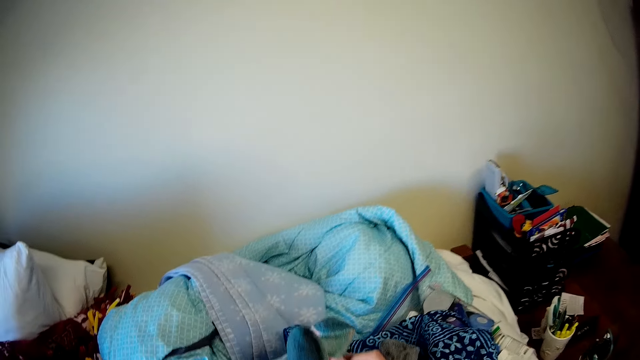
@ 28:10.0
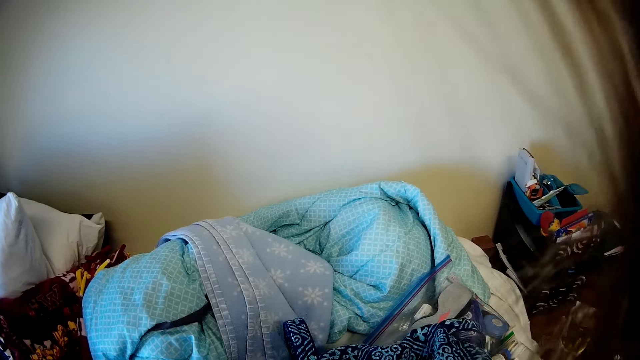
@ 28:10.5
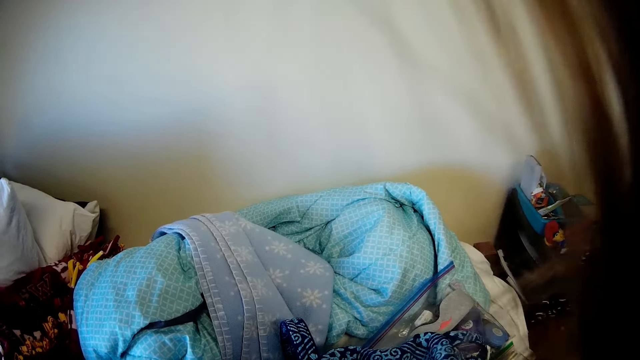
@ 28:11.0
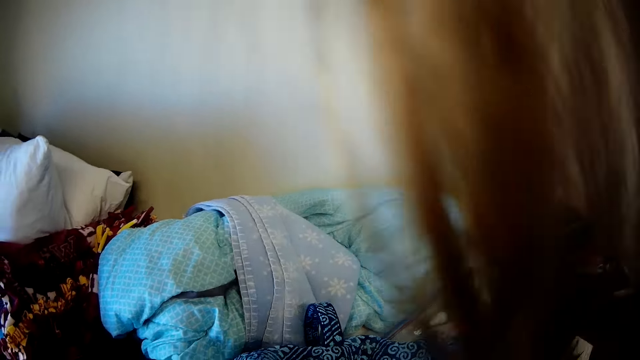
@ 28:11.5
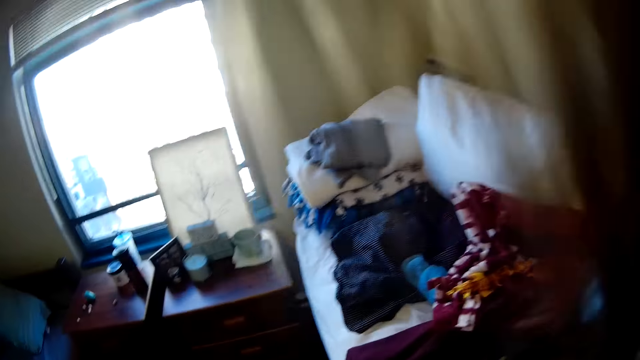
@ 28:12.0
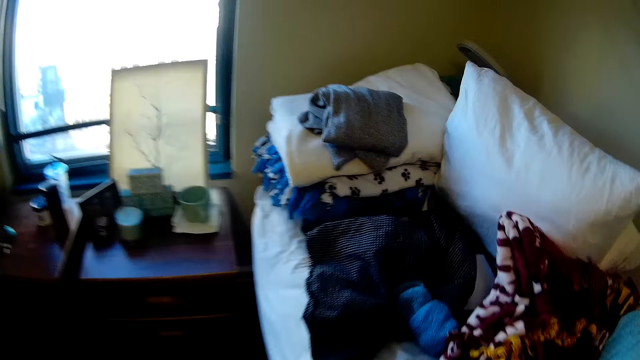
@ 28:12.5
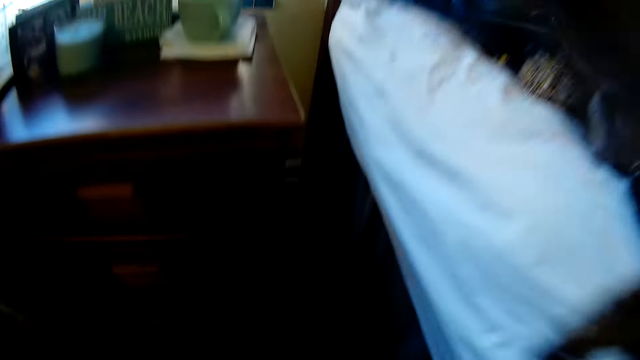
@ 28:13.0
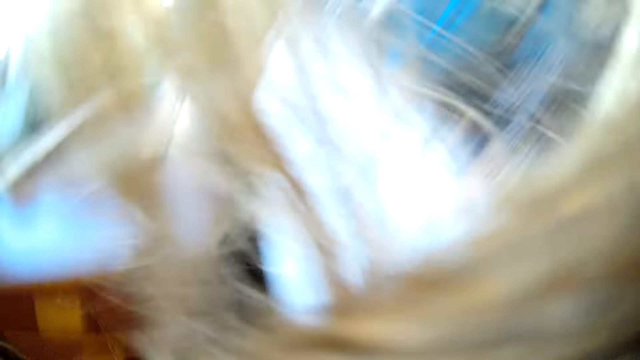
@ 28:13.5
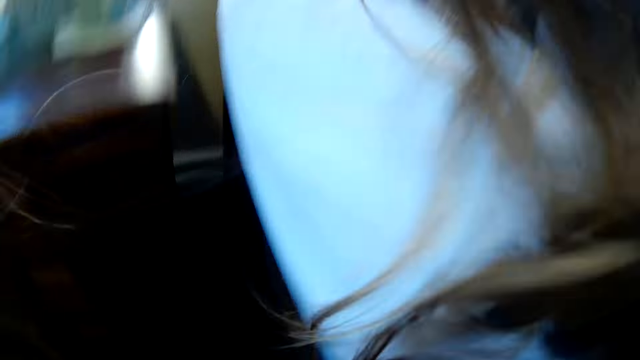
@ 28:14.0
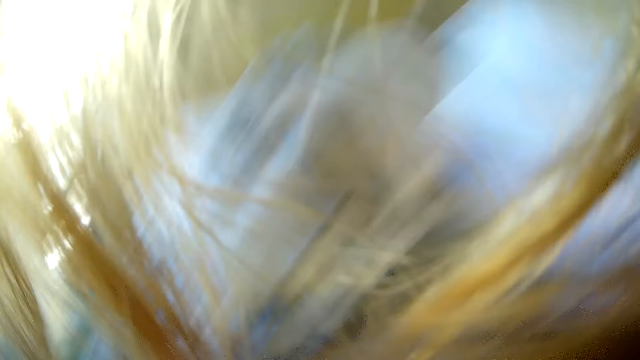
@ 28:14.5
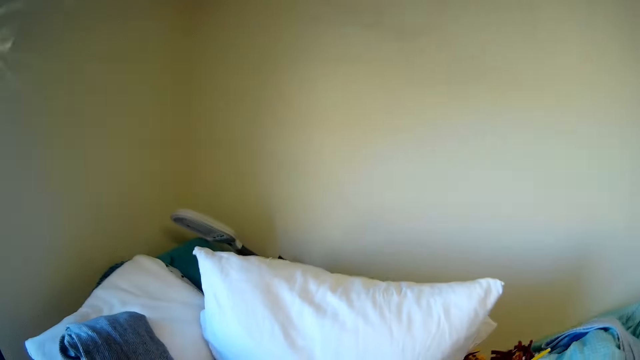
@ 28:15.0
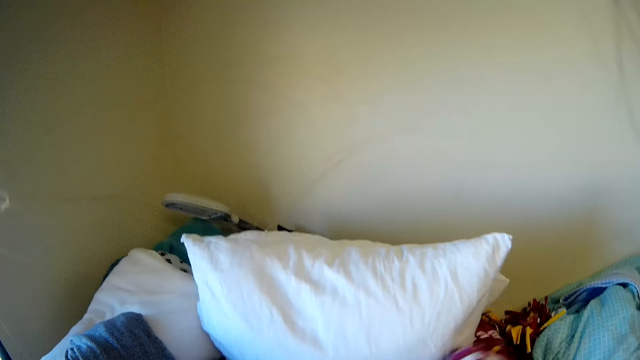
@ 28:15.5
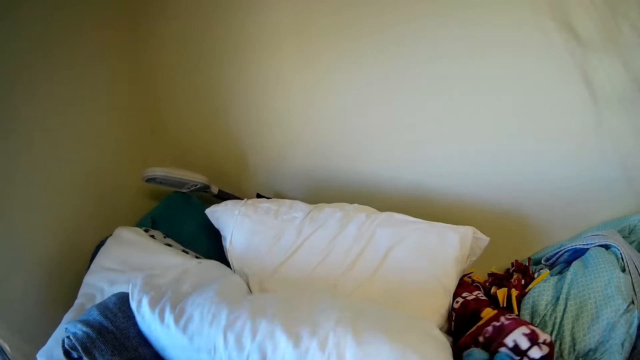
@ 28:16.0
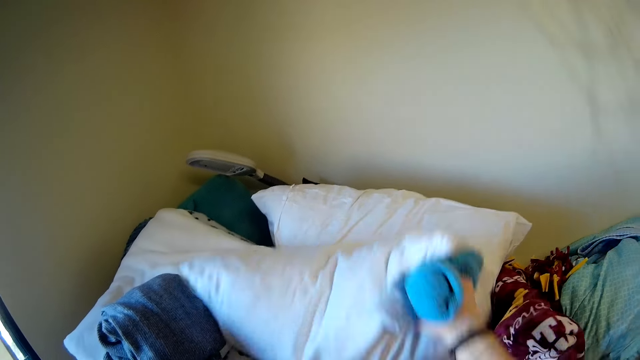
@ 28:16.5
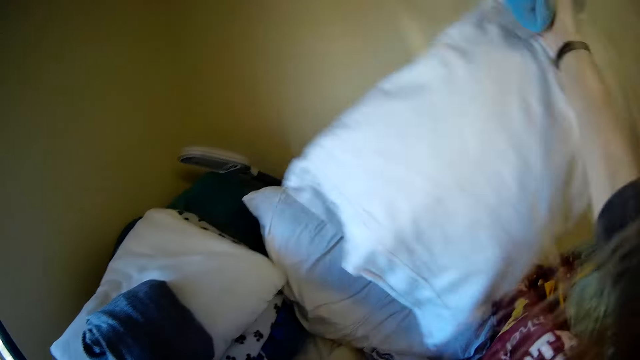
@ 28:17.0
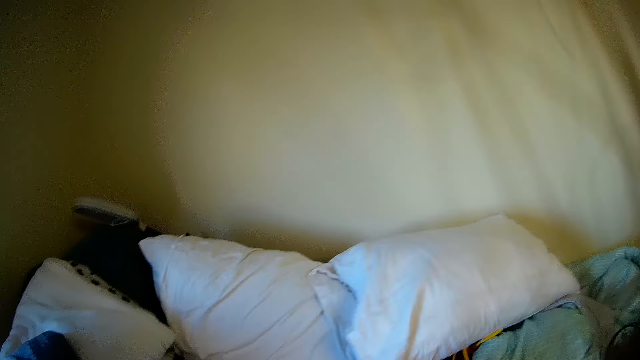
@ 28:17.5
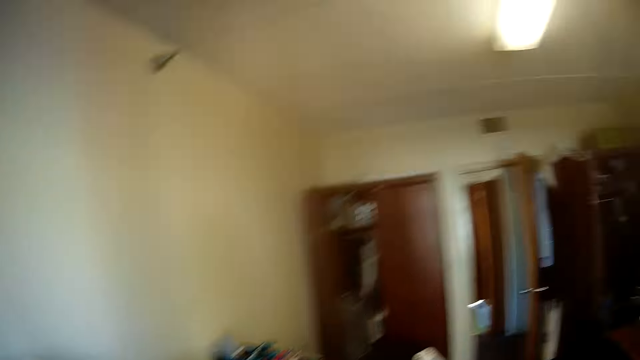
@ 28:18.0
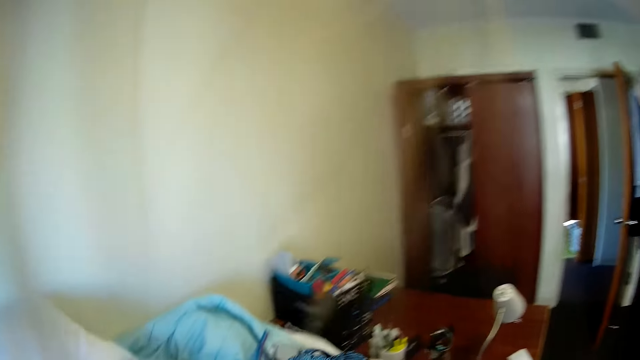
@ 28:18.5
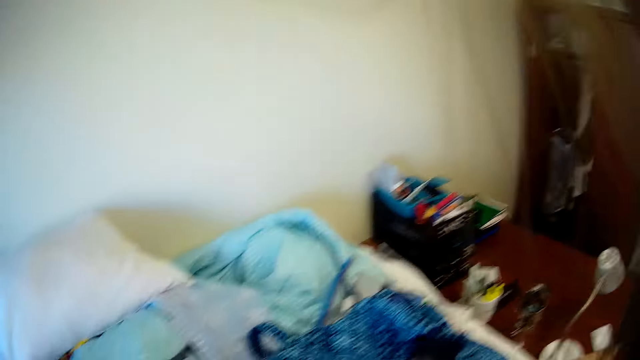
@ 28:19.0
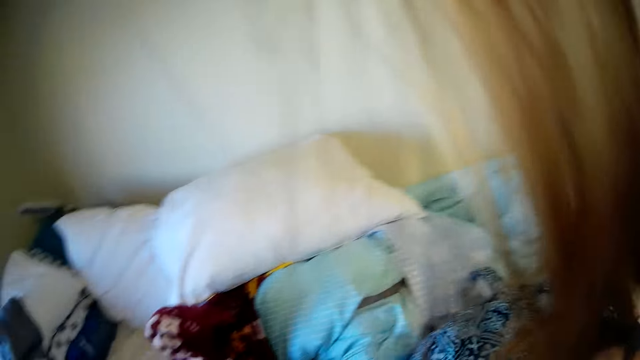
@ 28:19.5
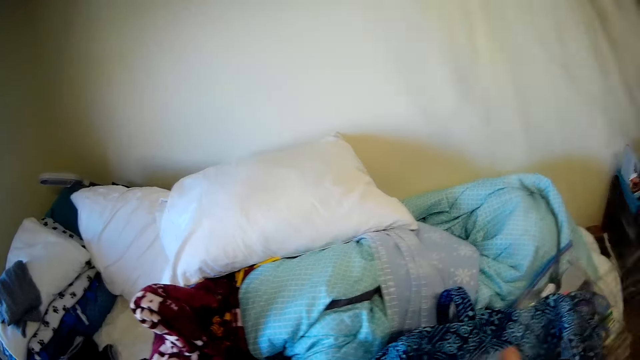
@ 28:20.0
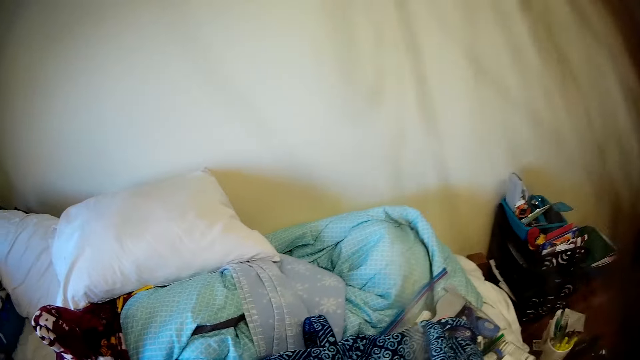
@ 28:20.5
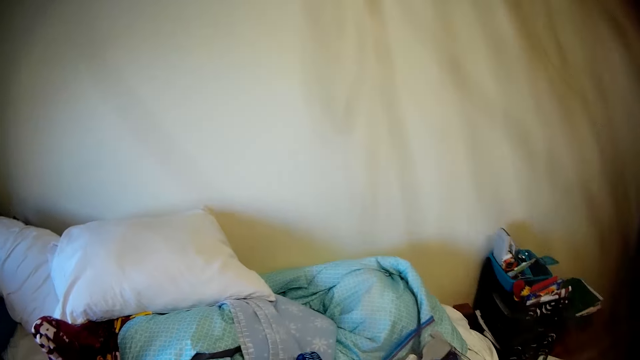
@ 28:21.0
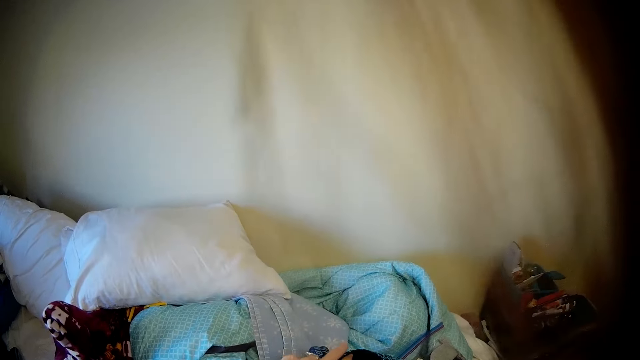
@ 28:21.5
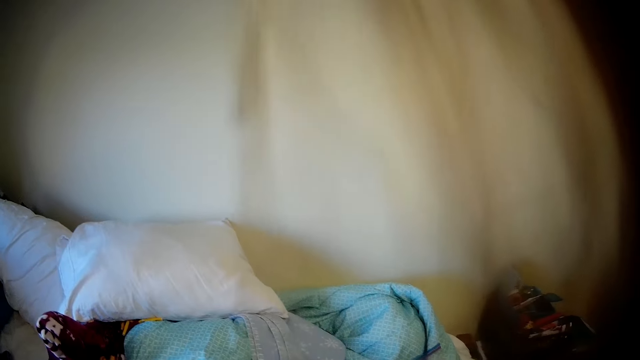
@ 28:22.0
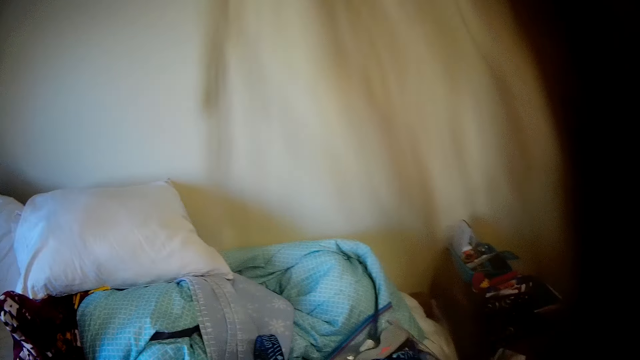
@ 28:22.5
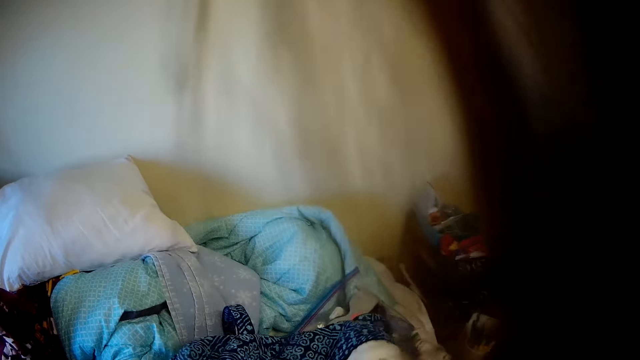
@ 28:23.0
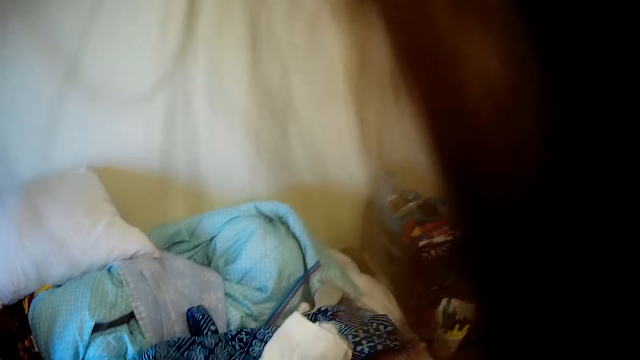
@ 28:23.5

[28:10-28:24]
The camera wearer picks up the cloth. They bend down. They pick up the pillow. They put the pillow down. They move a cloth.

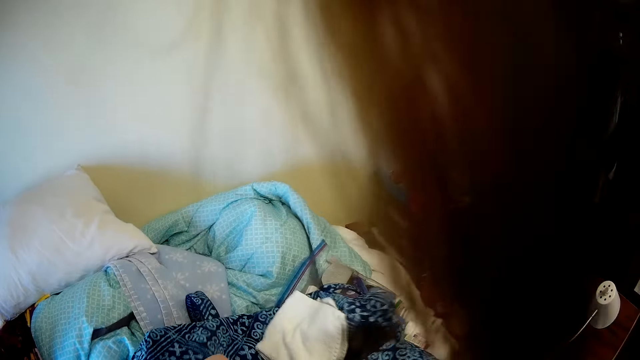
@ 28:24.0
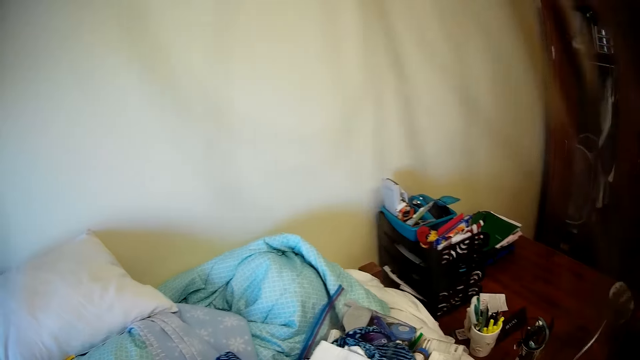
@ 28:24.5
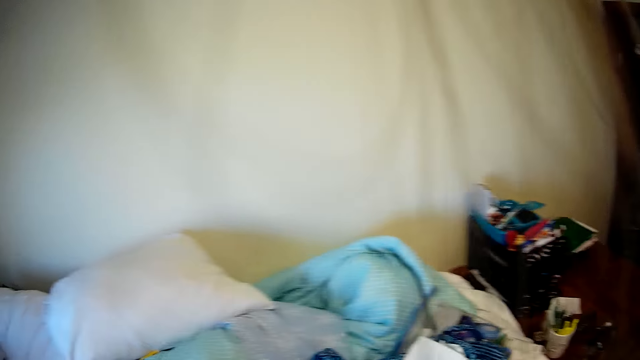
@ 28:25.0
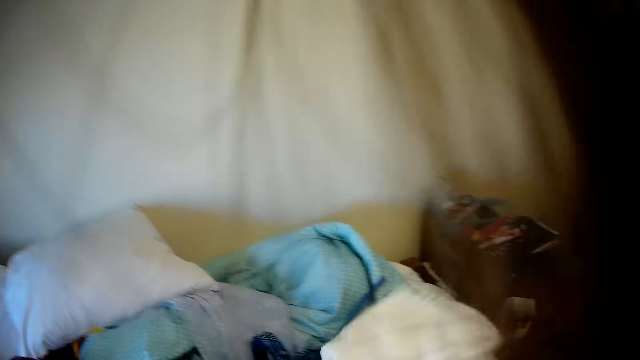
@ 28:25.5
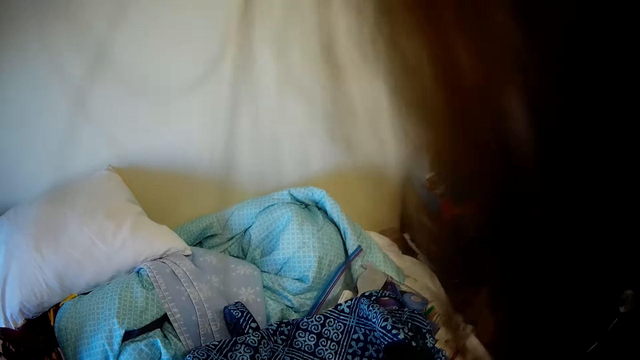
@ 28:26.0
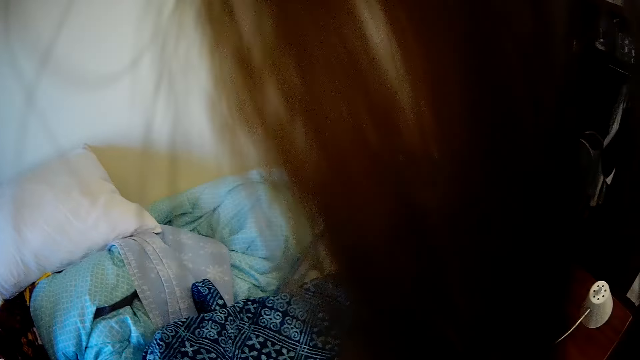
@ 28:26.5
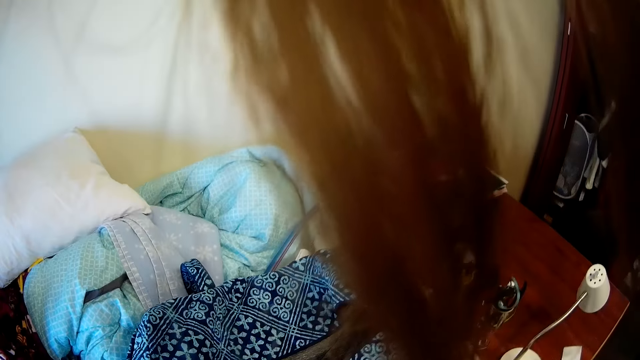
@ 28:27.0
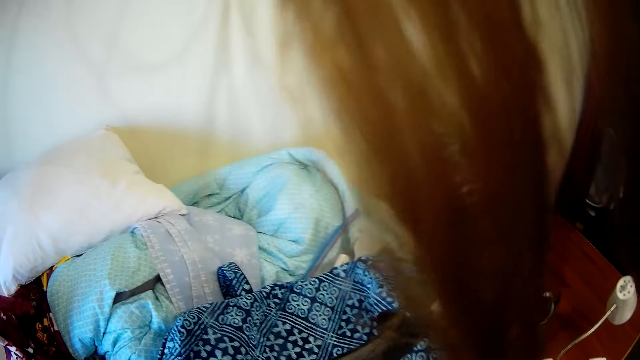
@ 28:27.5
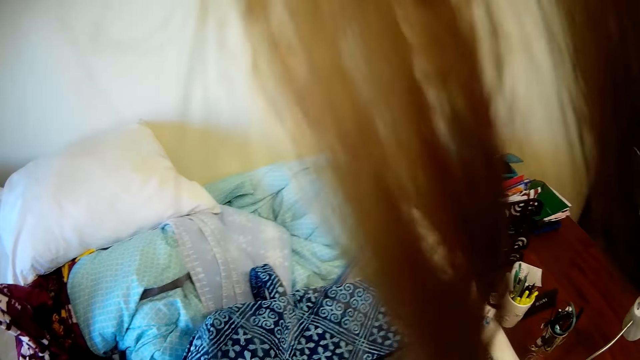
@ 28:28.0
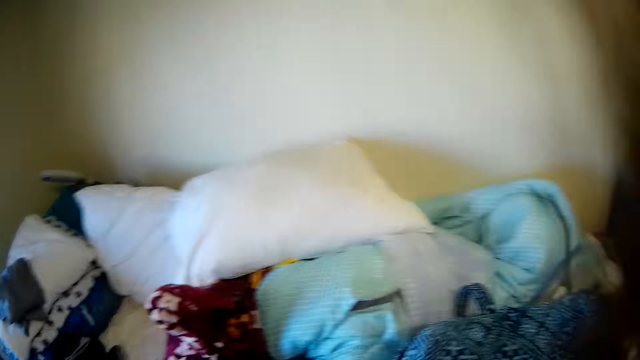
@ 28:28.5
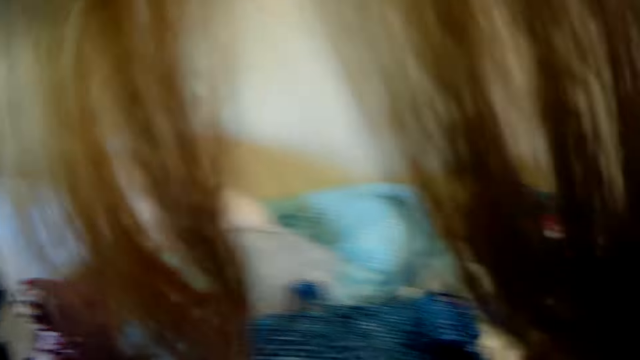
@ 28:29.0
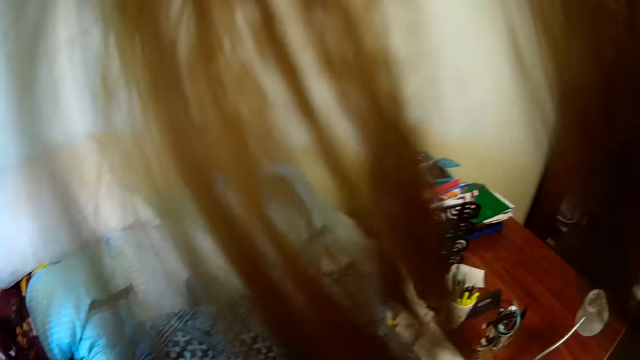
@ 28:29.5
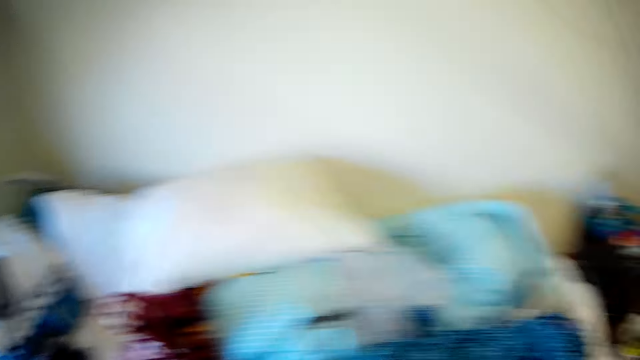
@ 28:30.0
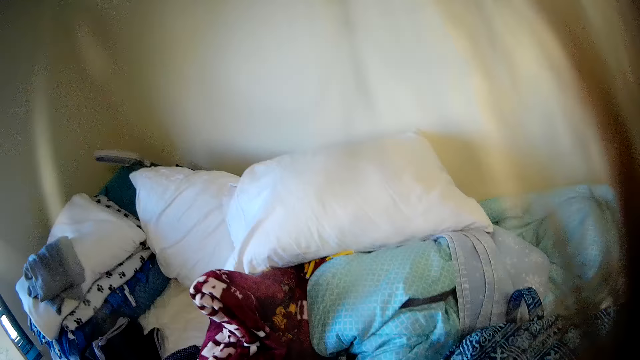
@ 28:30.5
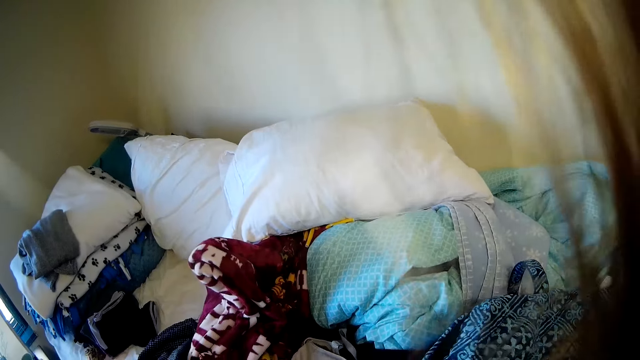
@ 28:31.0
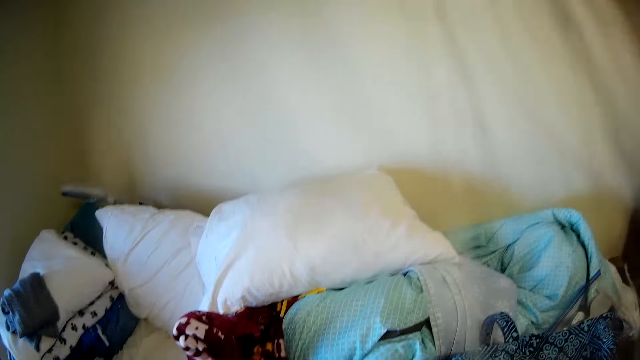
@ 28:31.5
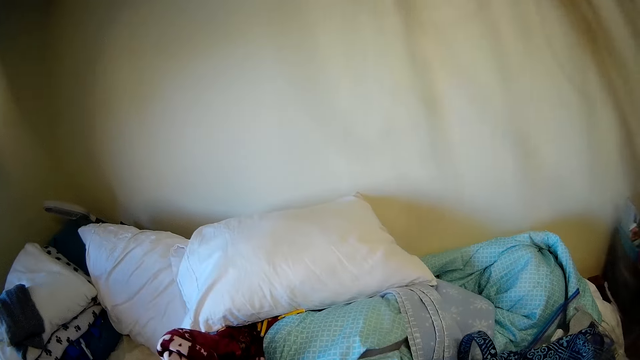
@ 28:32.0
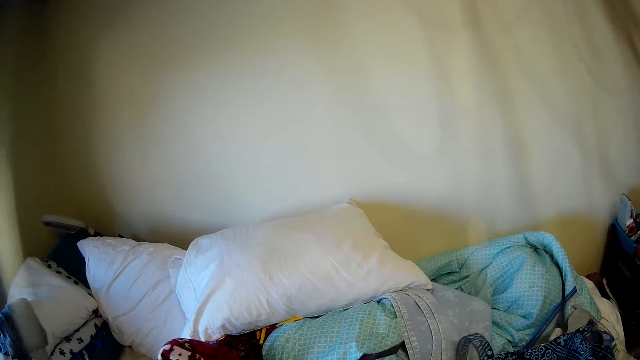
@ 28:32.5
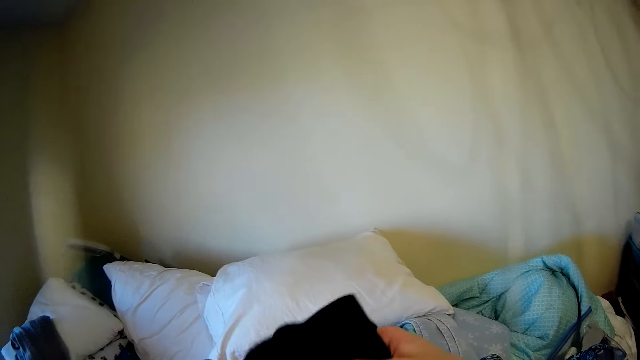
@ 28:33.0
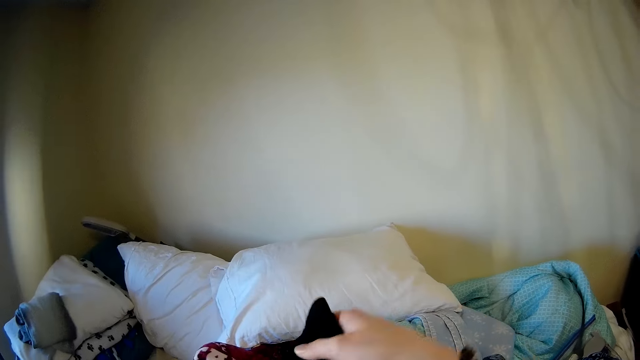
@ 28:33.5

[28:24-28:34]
The camera wearer folds the cloth.
